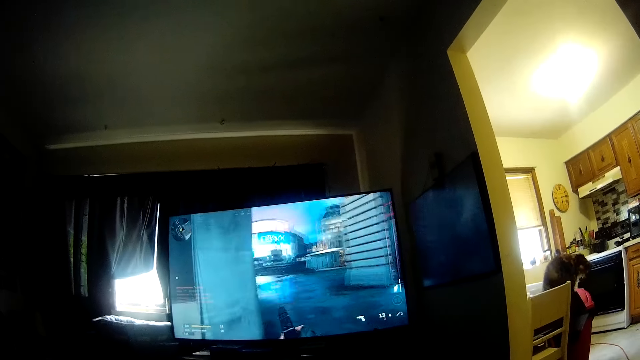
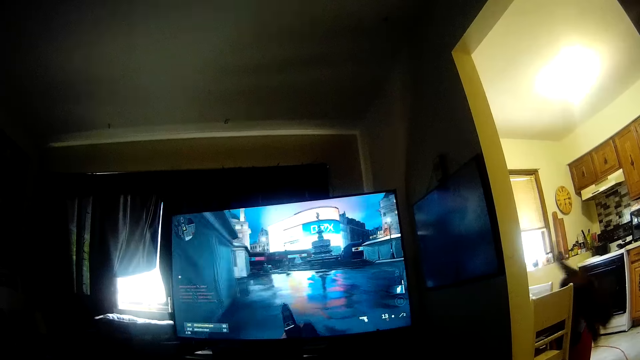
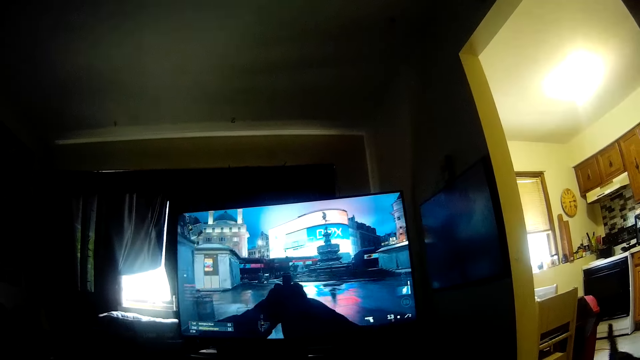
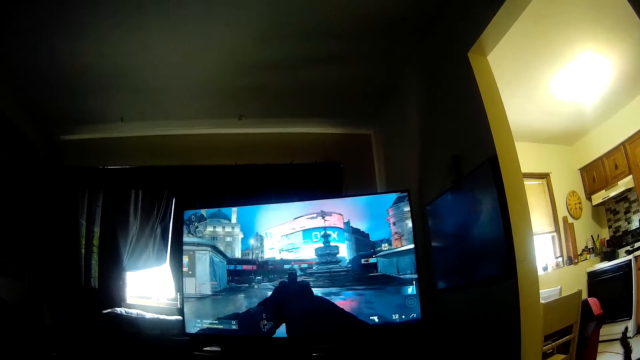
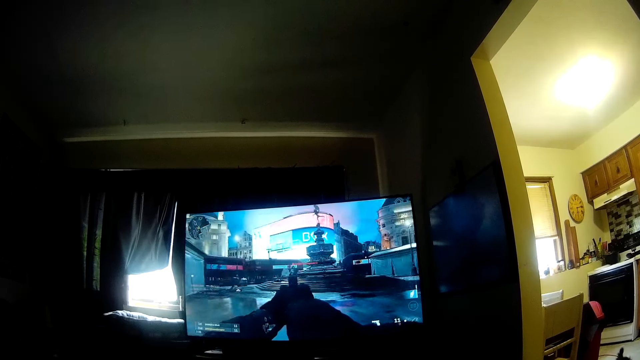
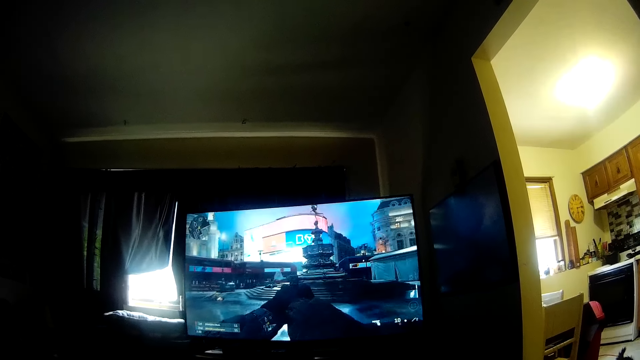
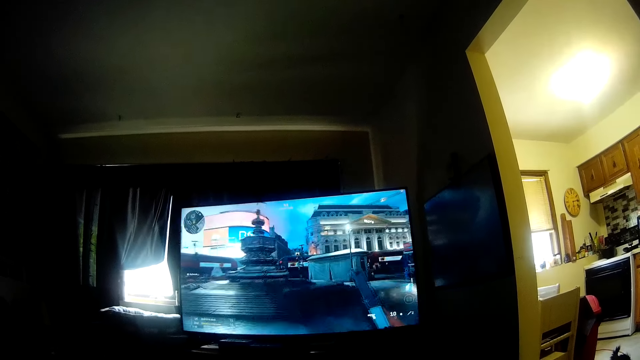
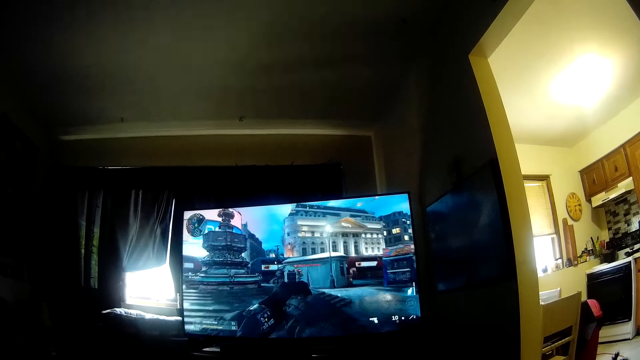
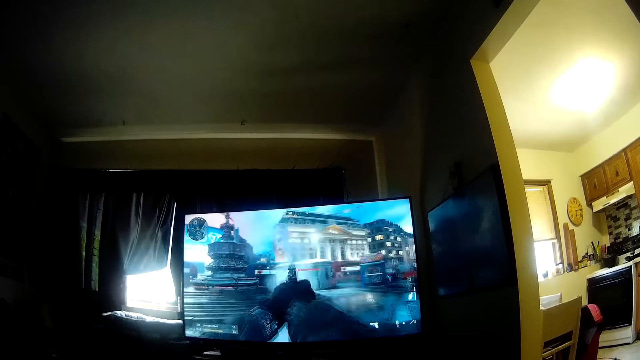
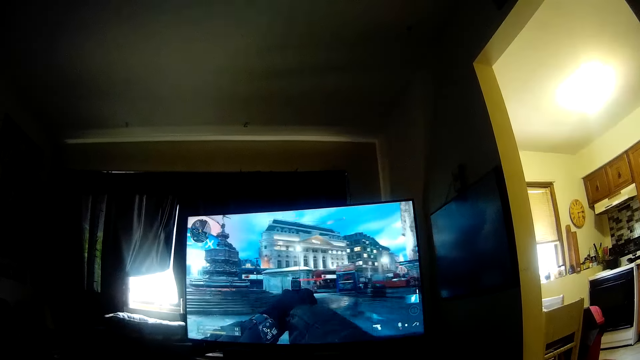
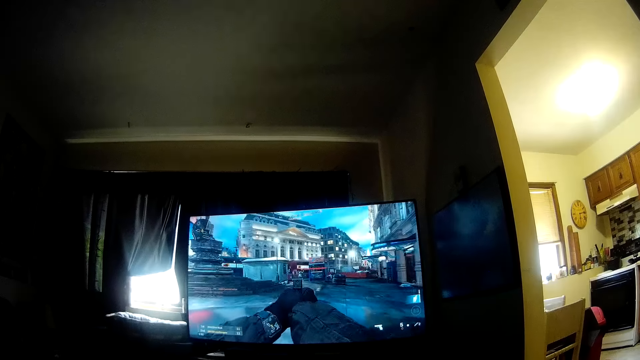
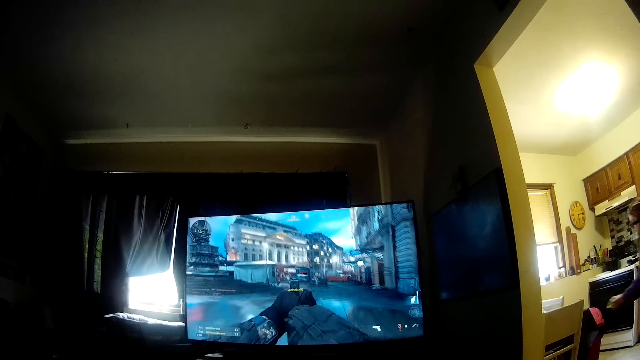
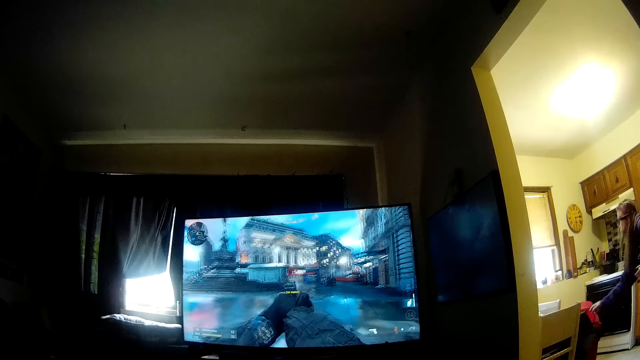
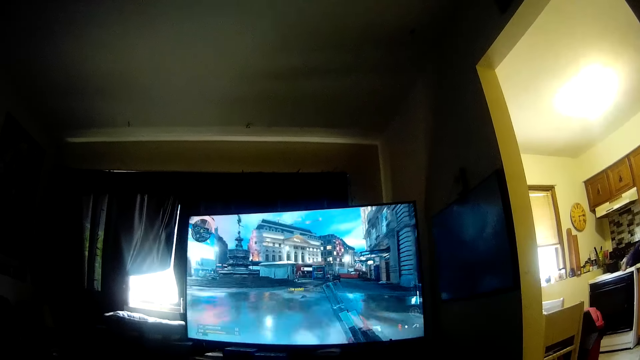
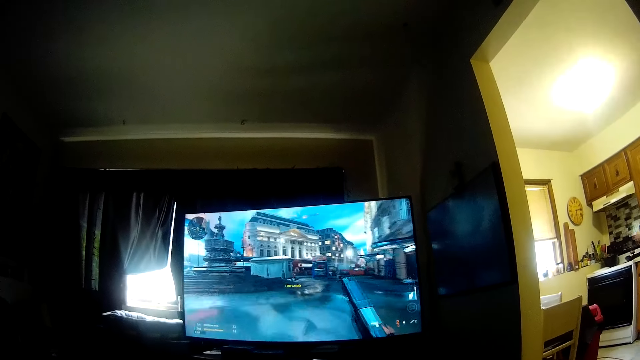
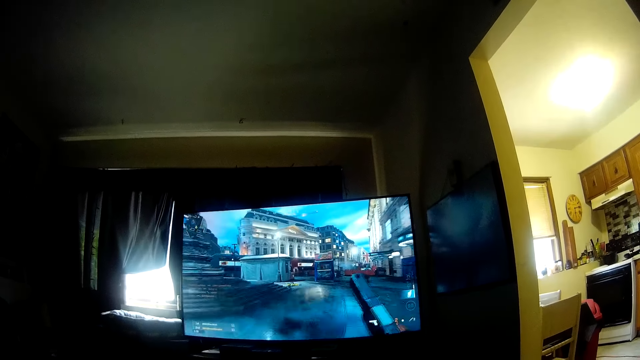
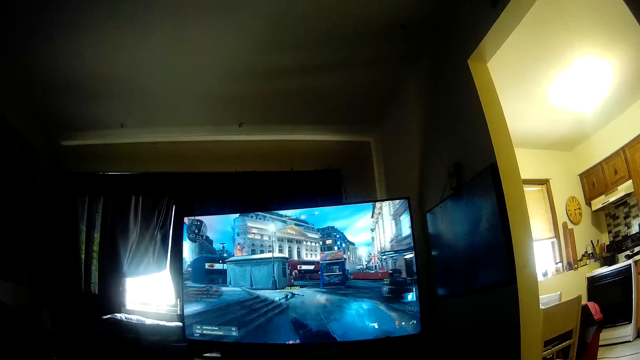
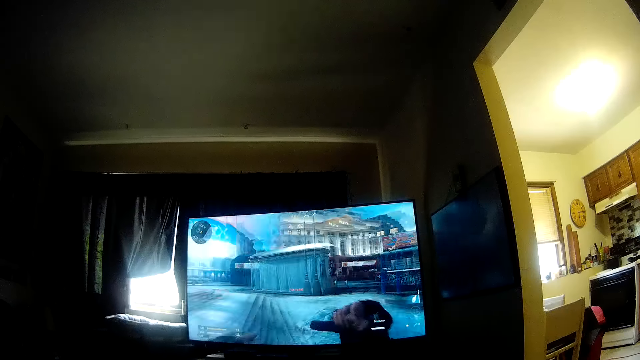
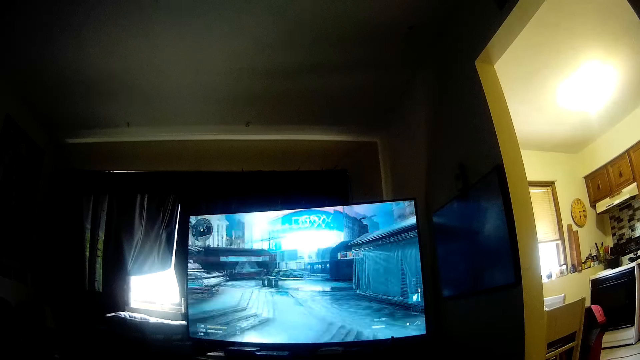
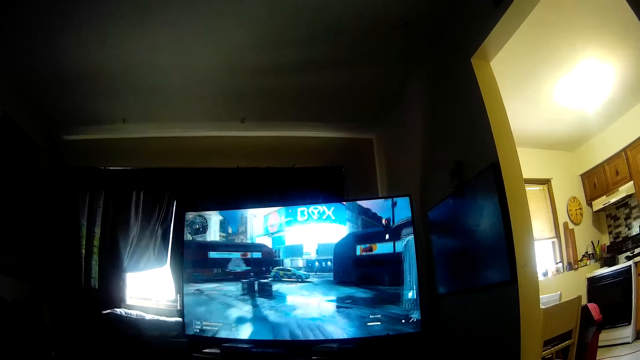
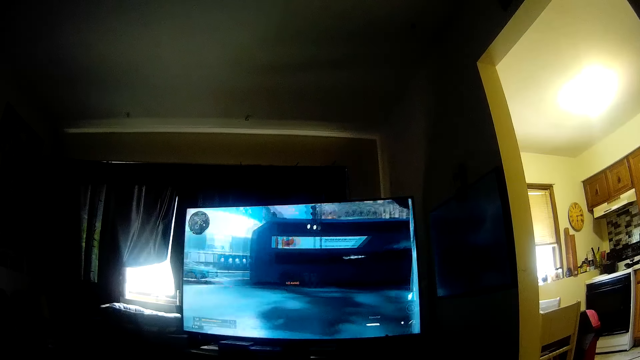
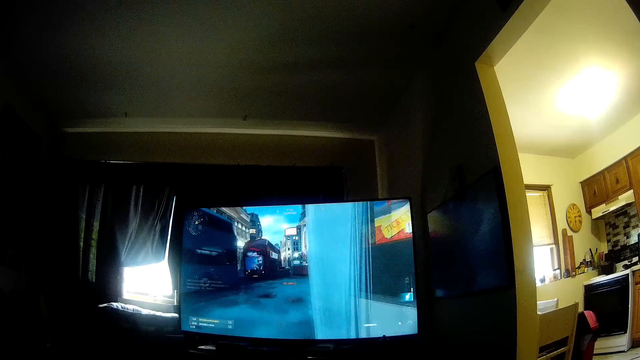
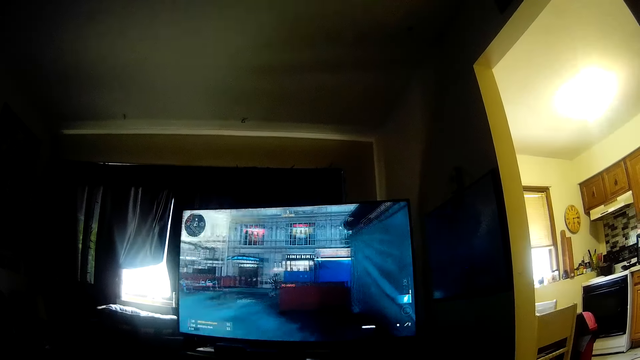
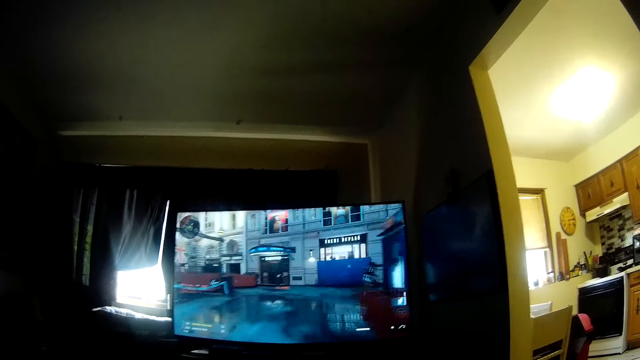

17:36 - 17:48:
The cat jumps down from the table. The woman throws dirt in the dustbin.

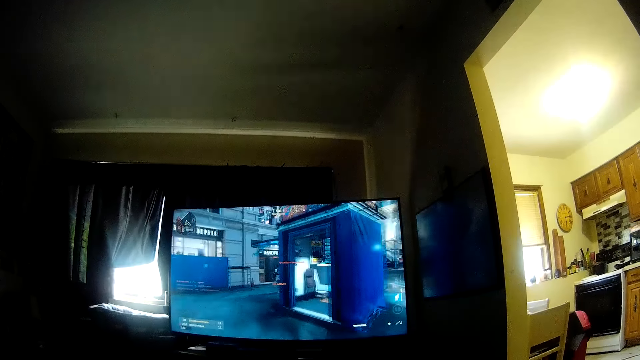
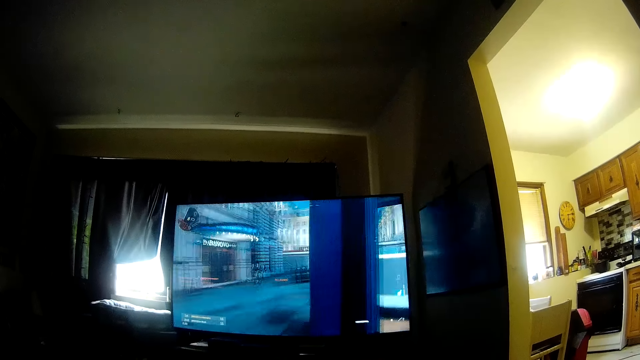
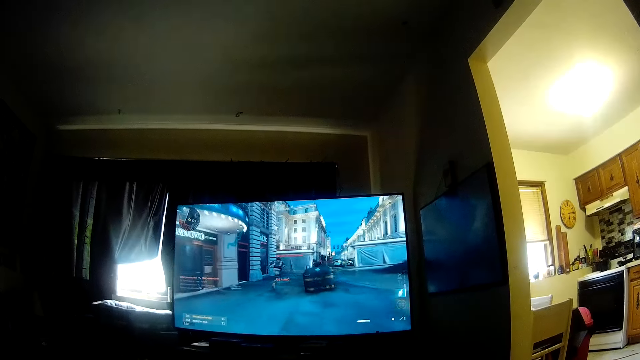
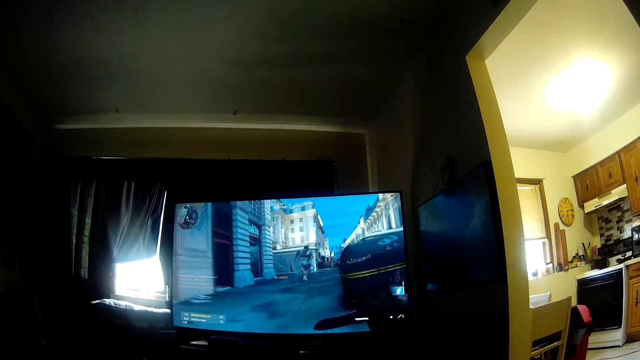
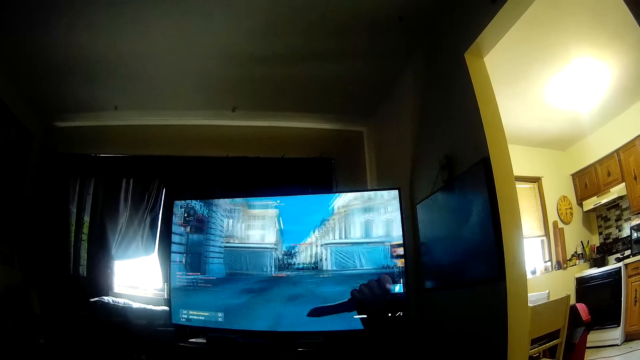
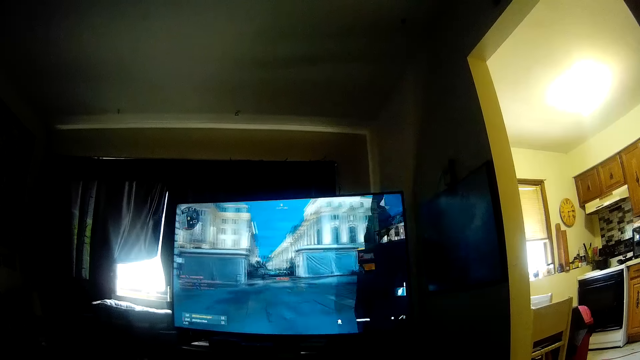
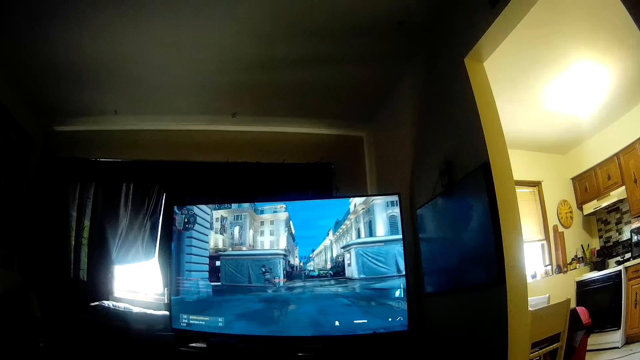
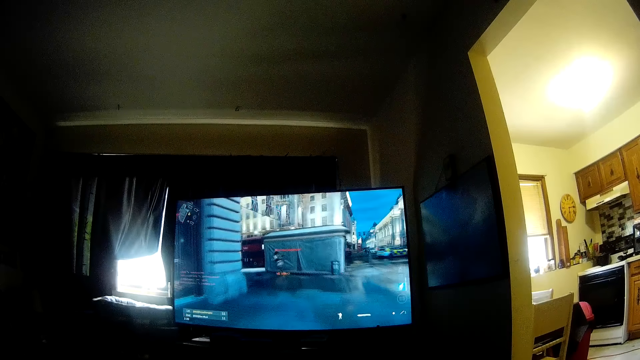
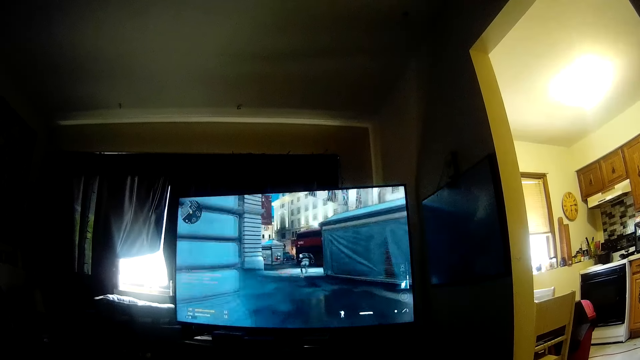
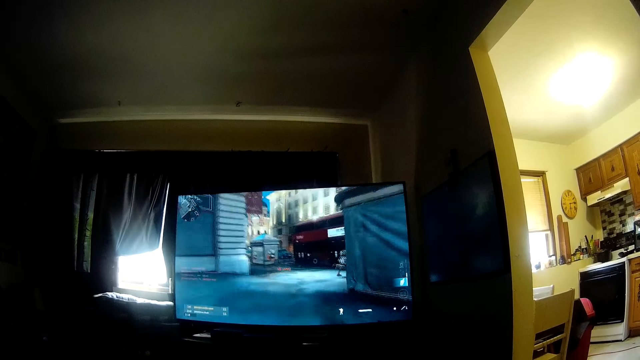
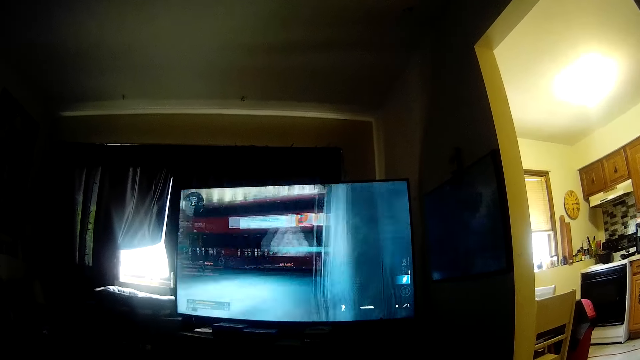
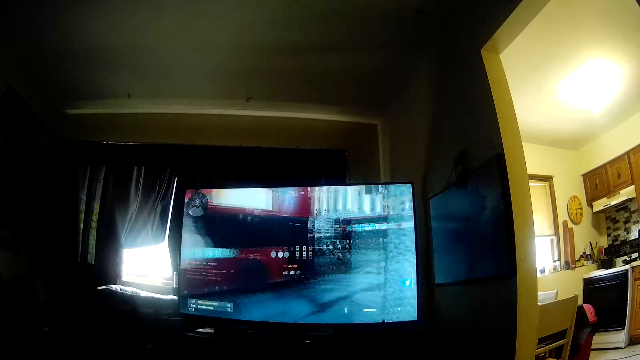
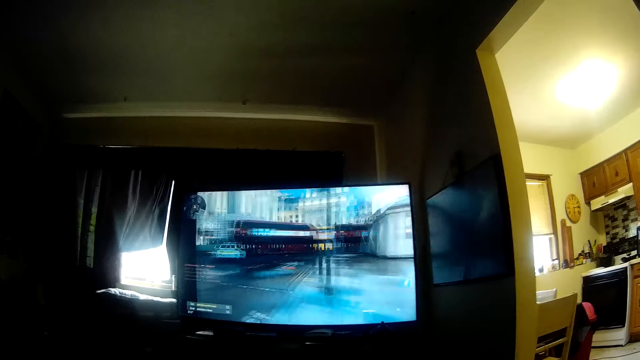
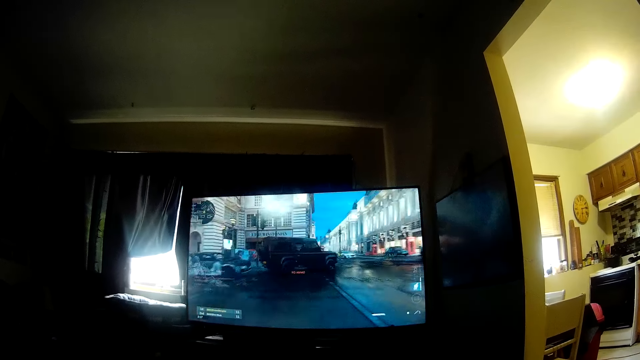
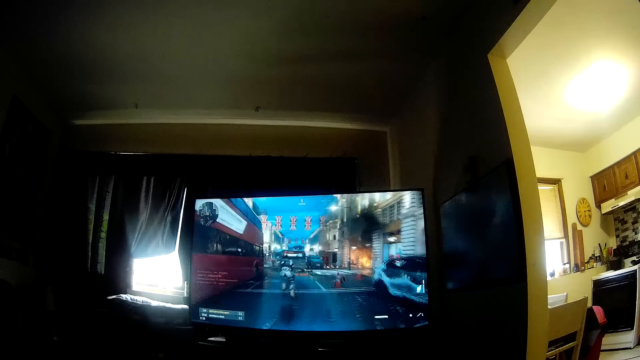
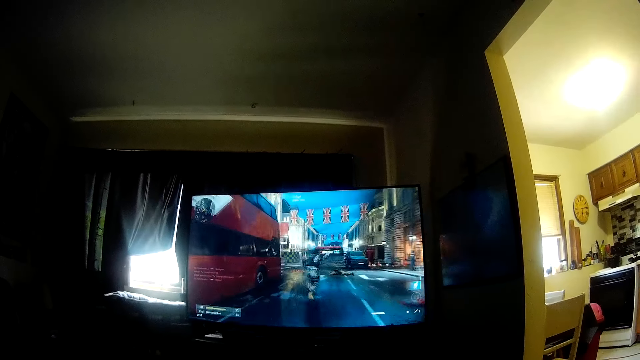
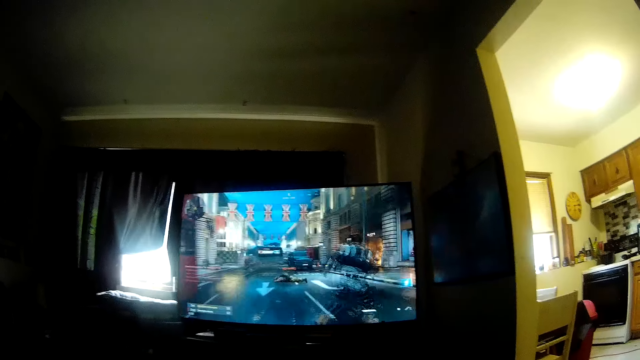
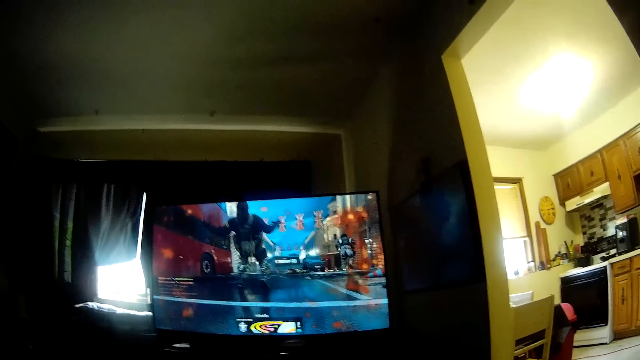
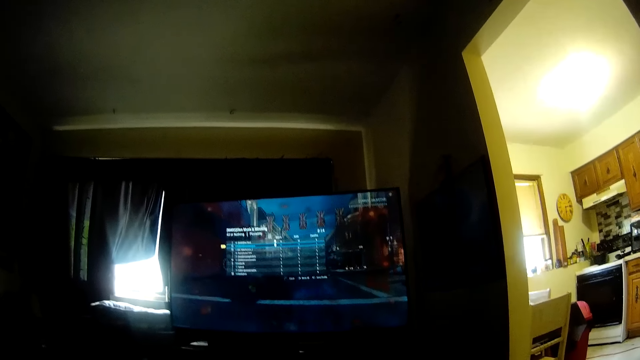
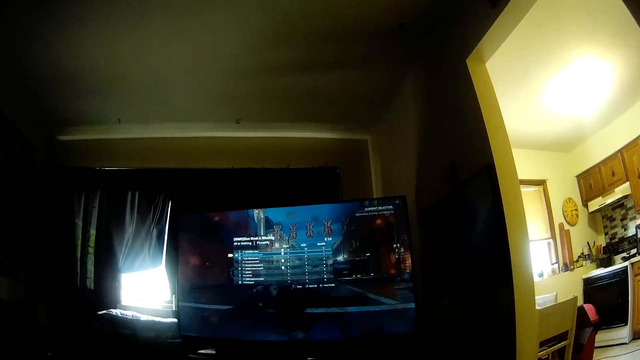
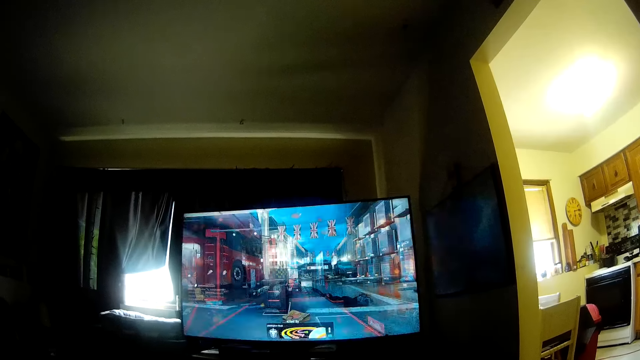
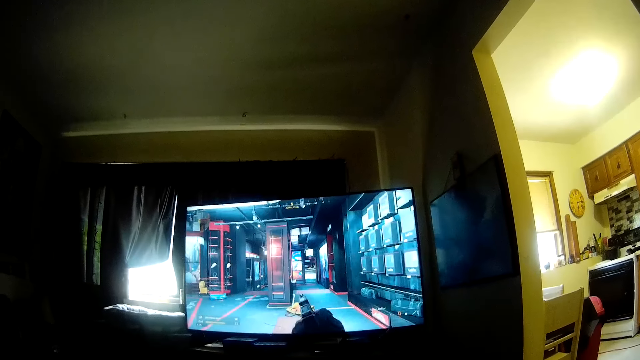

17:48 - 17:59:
The camera wearer talks to himself.
